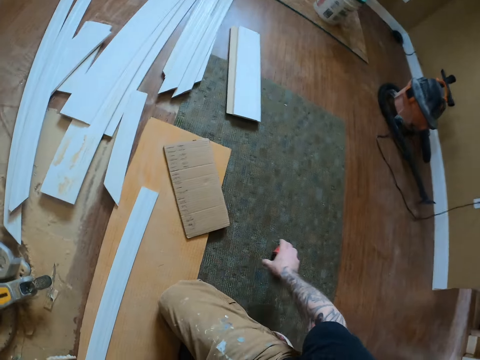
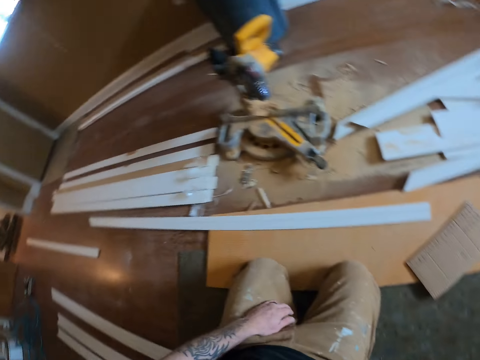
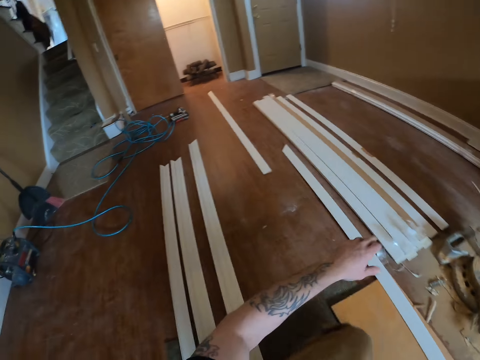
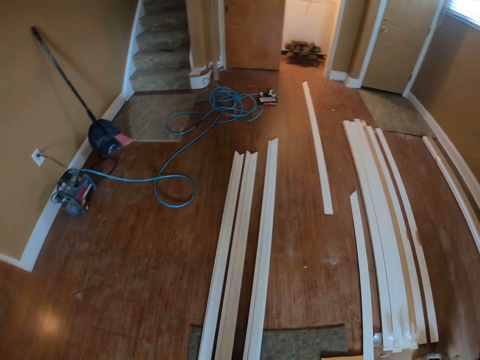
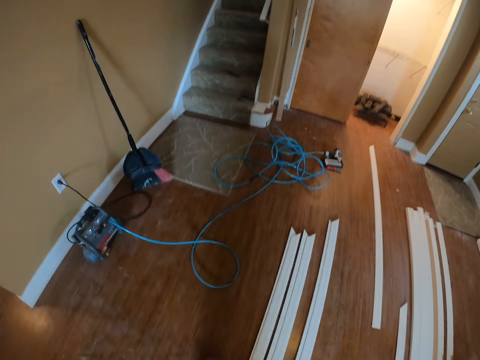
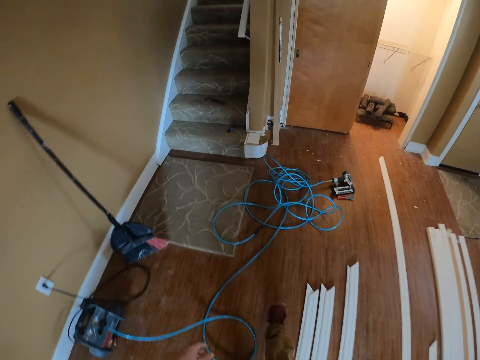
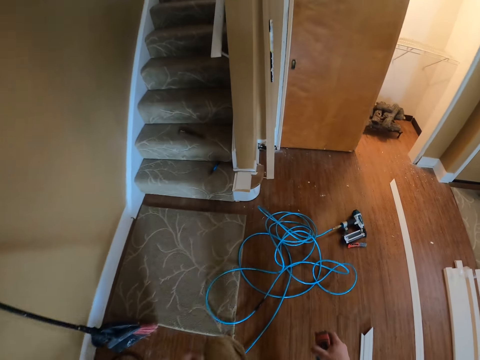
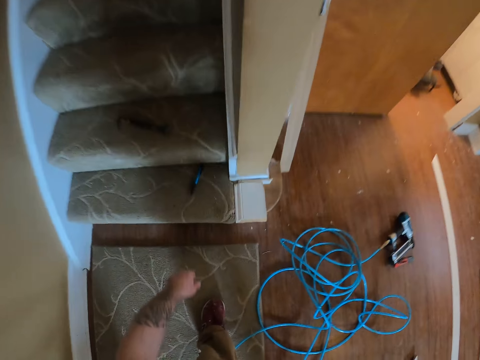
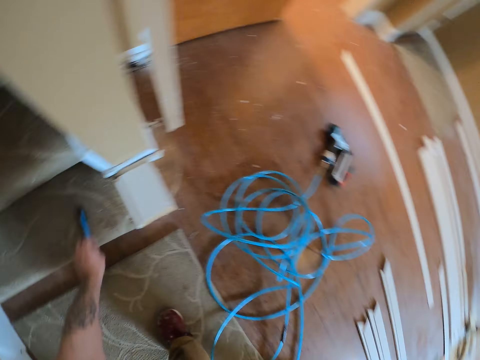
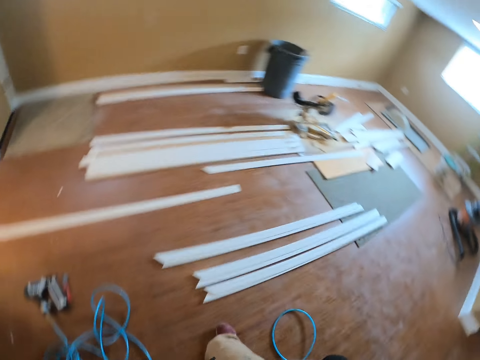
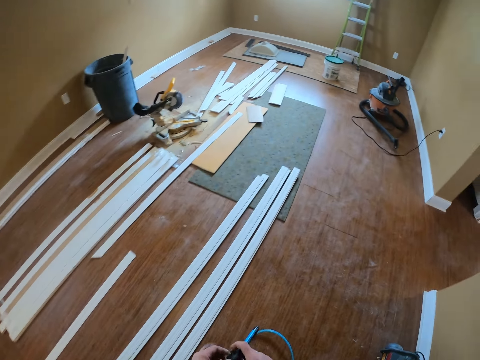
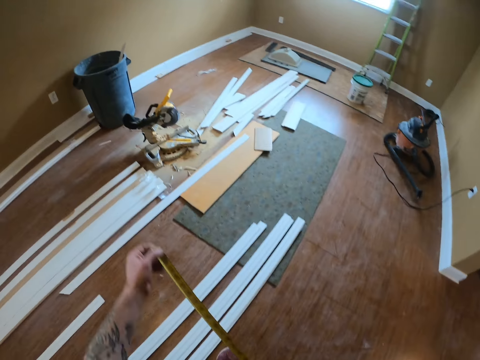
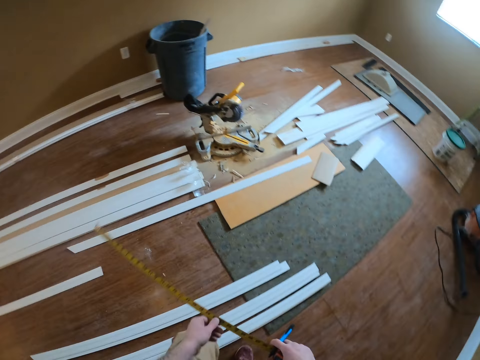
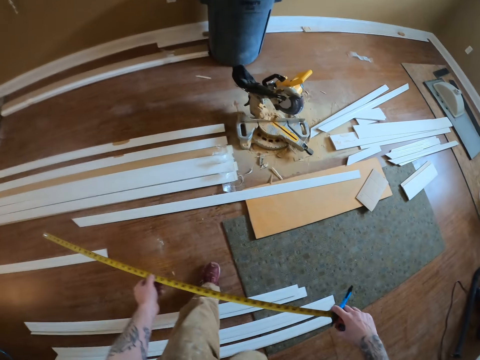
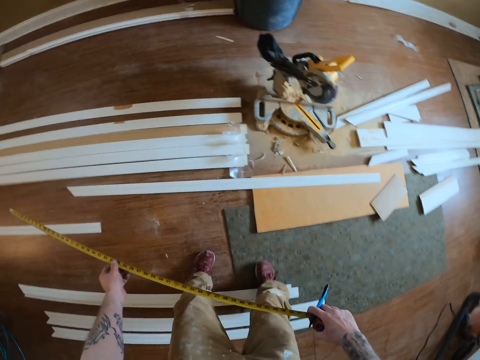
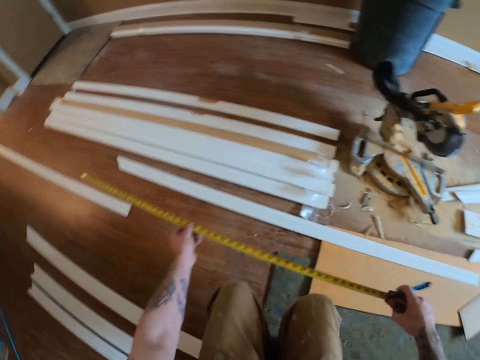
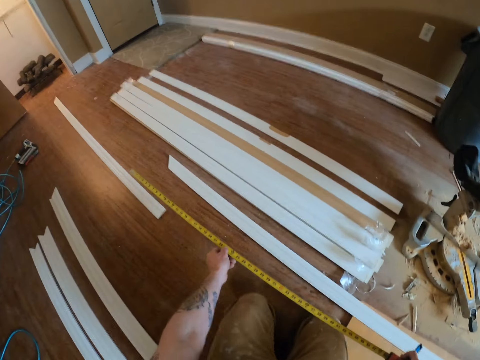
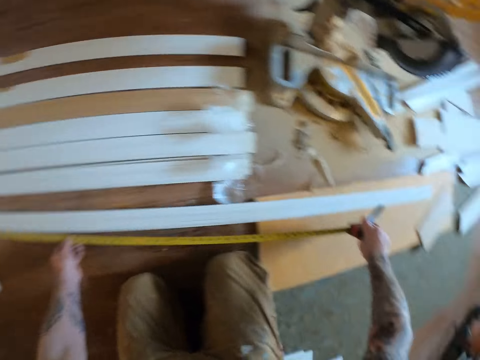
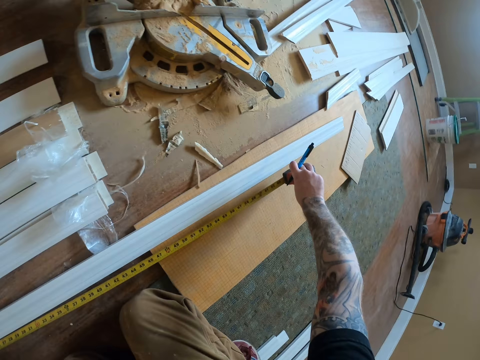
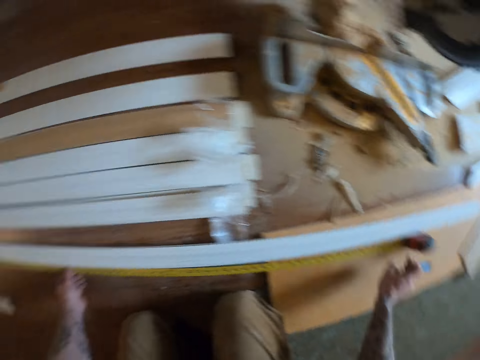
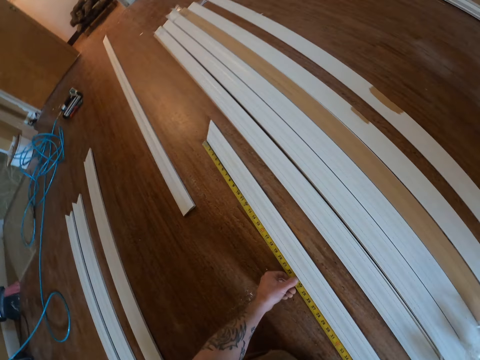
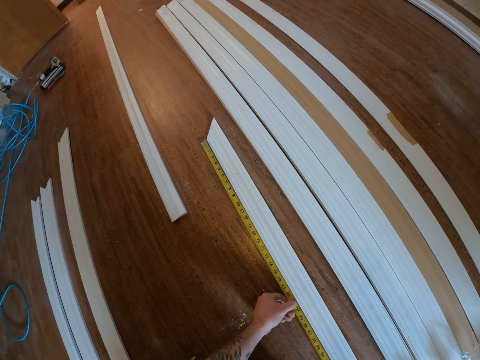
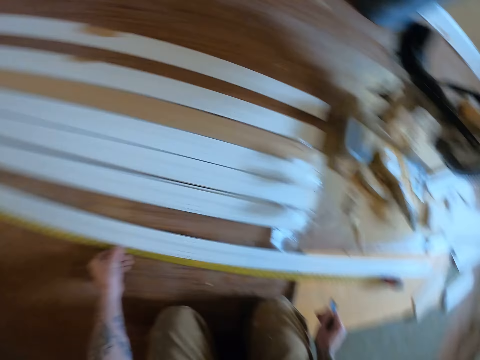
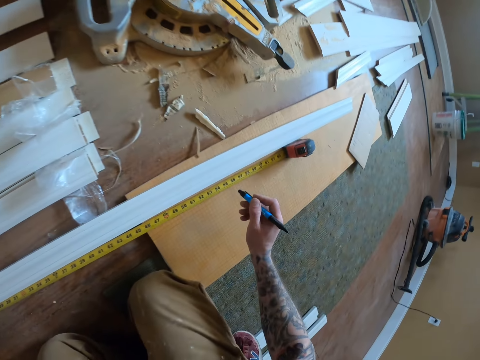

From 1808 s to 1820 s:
The camera wearer takes the tape measure. They walk in the room. They take the pen. They walk. They kneel down. They take measurements of the wood.

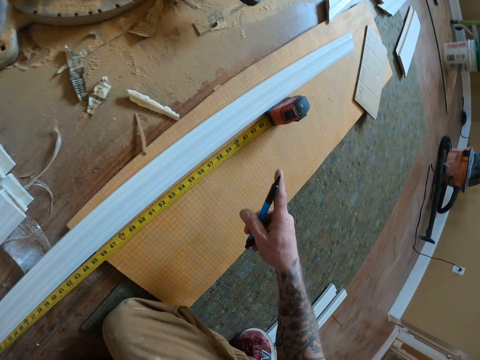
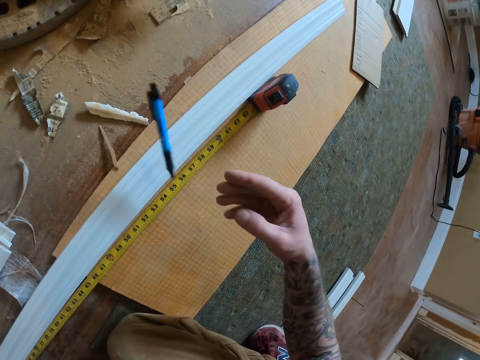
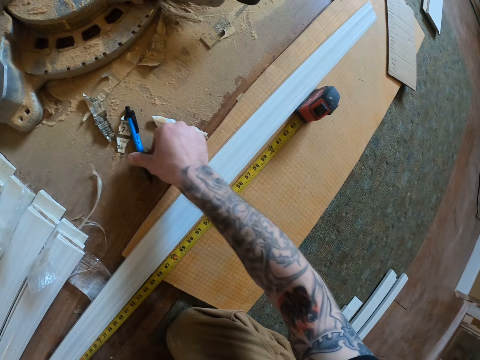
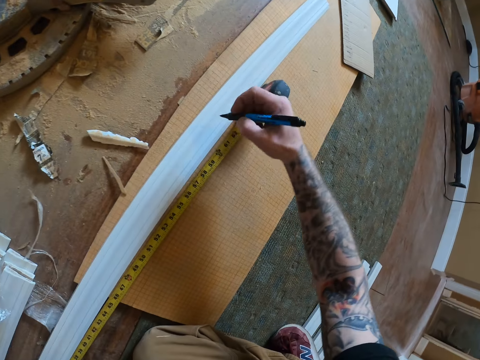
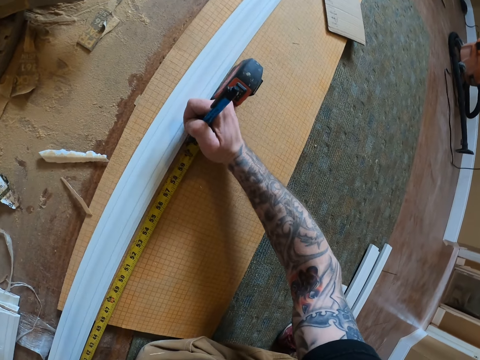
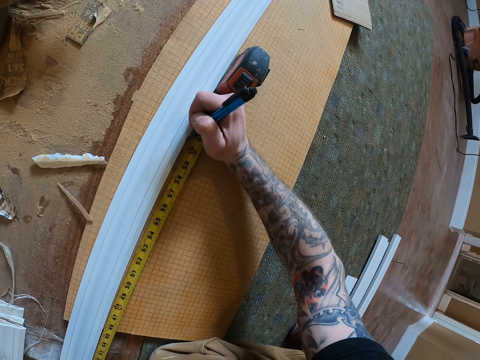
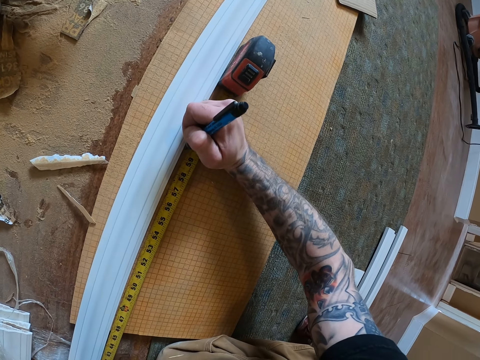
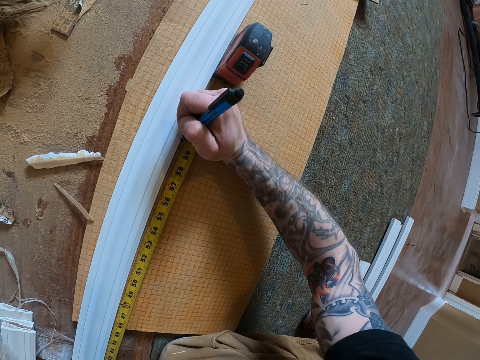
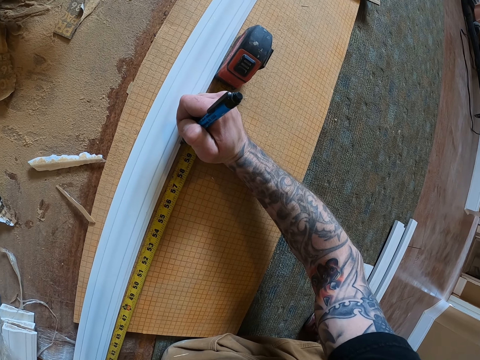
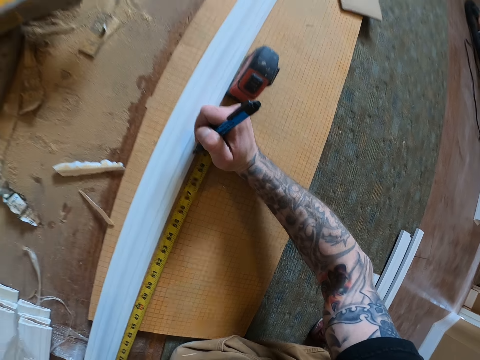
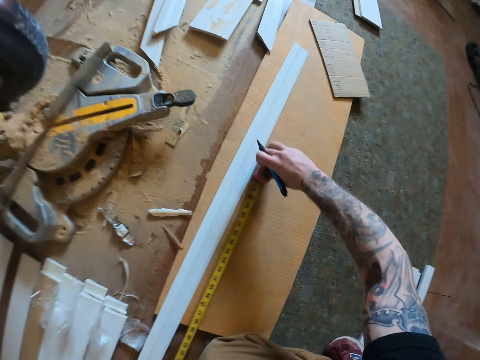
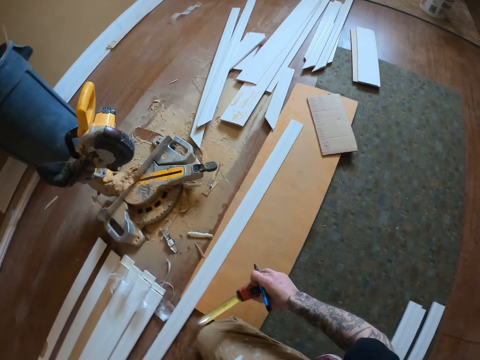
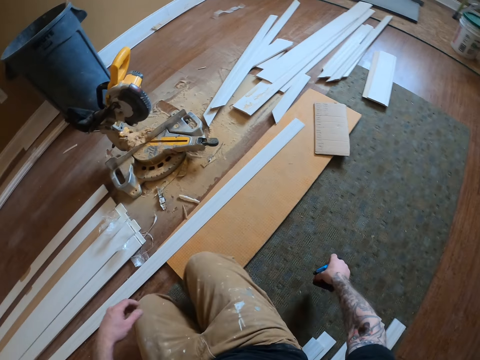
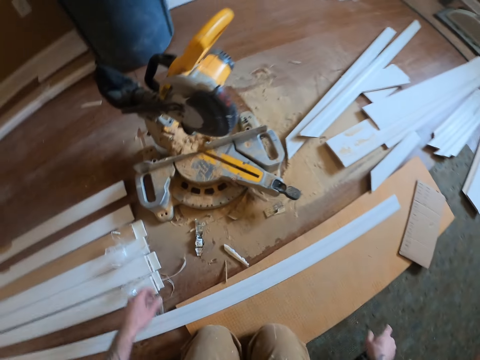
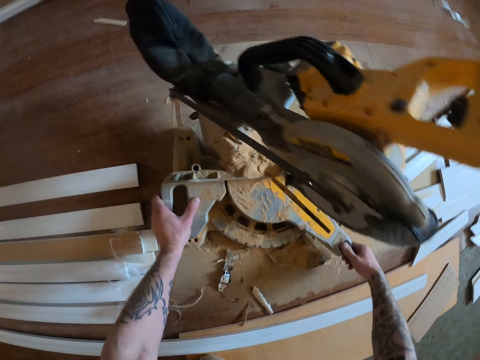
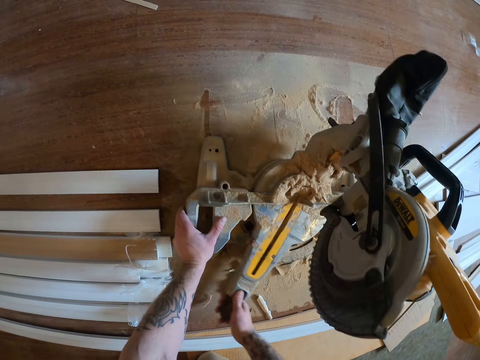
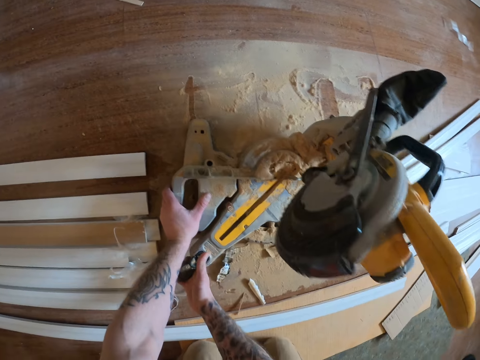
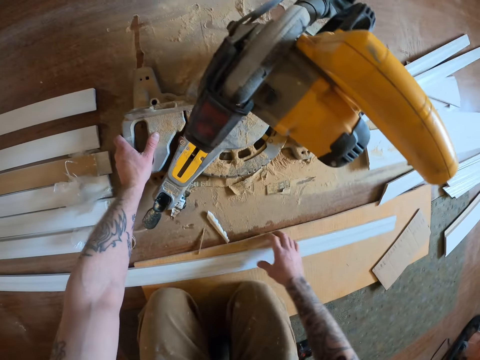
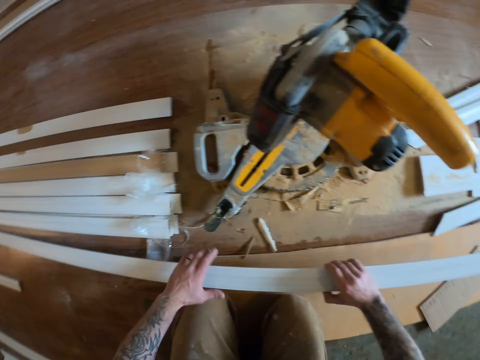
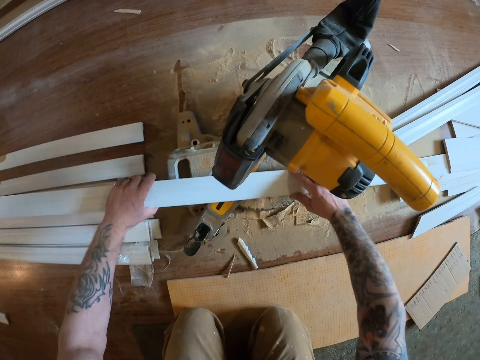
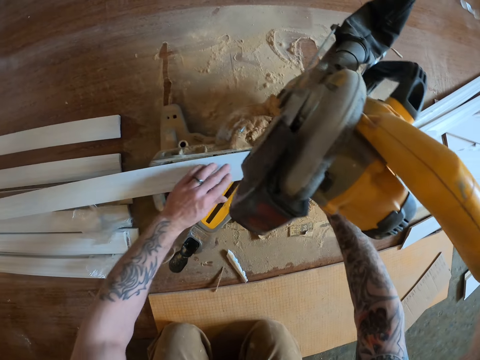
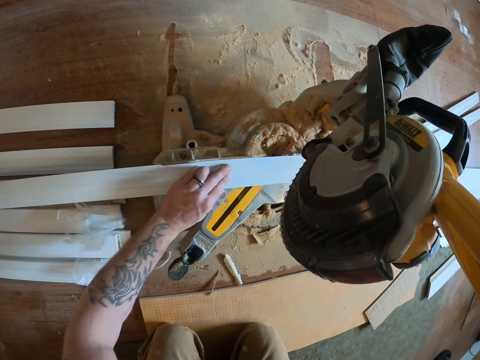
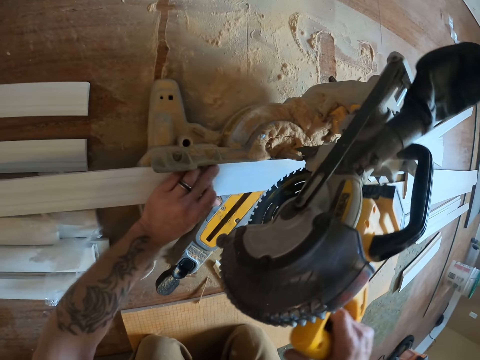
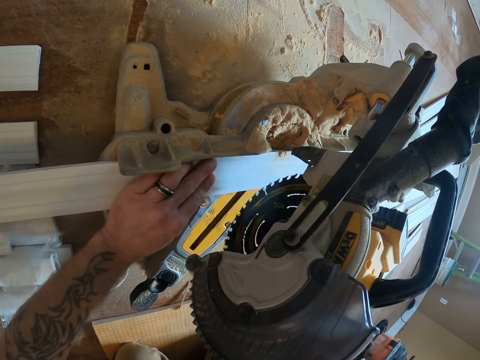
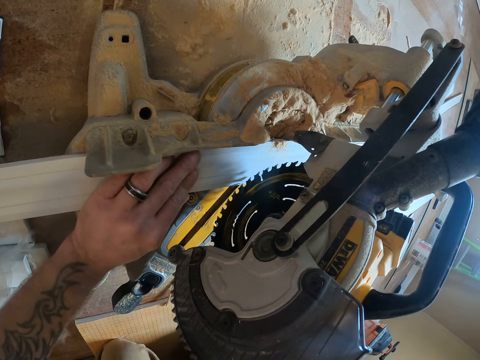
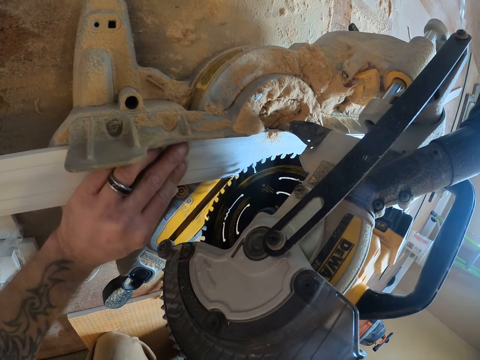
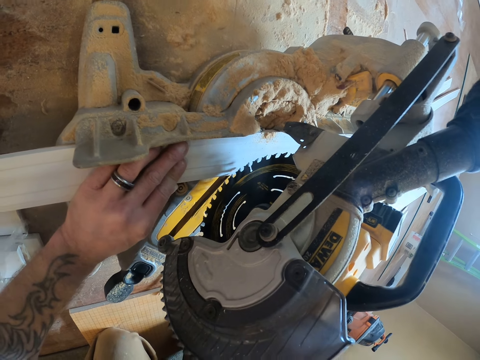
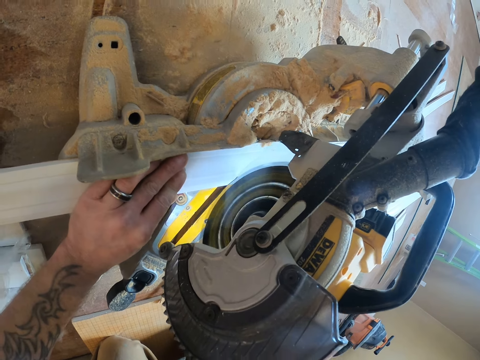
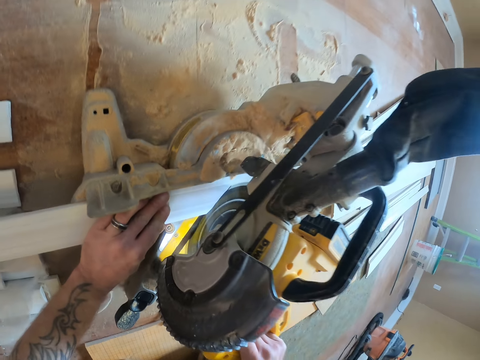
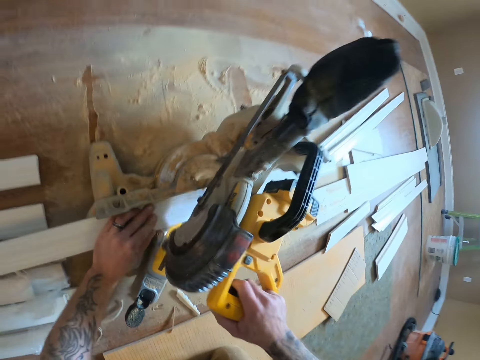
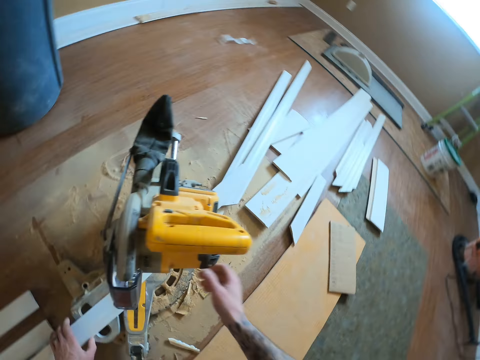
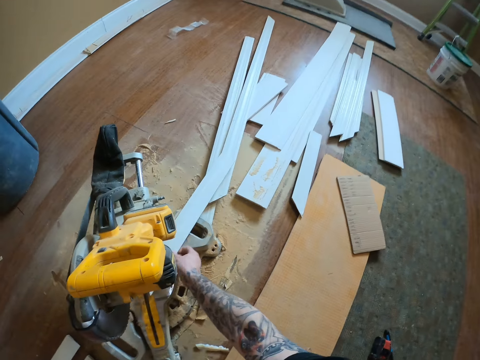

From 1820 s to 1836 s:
The camera wearer drops down the pen. They take the pen. They mark on the piece of wood. They put down the tape measure. They rotate the wood cutter. They put the wood on the wood cutter. They hold the wood cutter. They cut the piece of wood.
